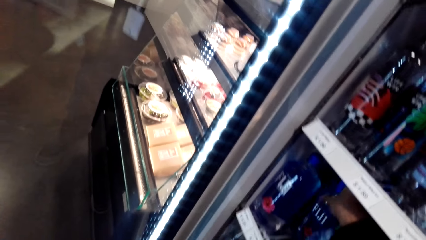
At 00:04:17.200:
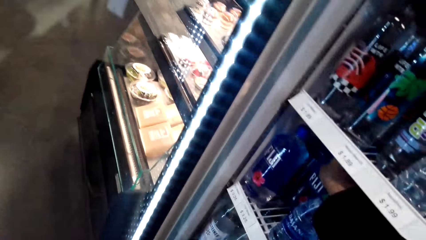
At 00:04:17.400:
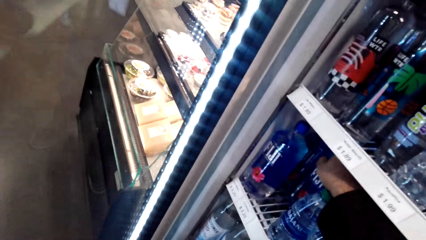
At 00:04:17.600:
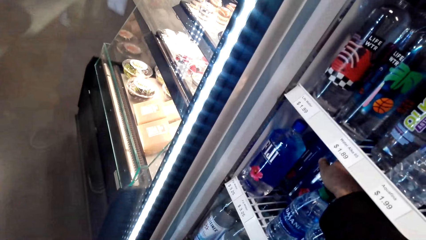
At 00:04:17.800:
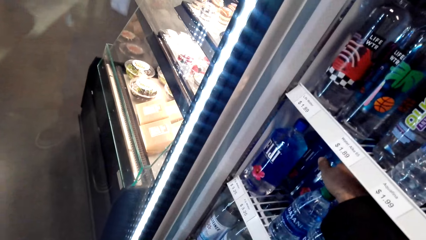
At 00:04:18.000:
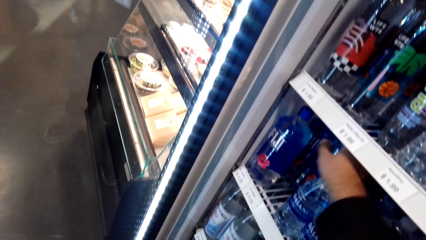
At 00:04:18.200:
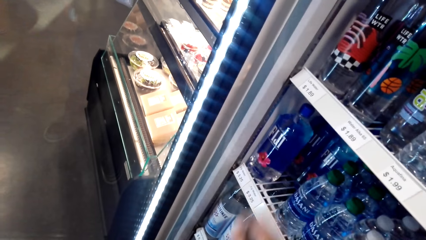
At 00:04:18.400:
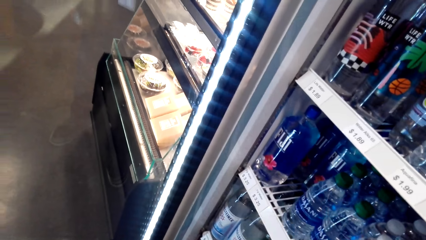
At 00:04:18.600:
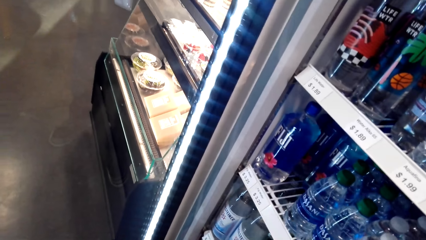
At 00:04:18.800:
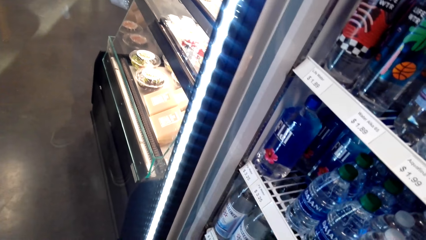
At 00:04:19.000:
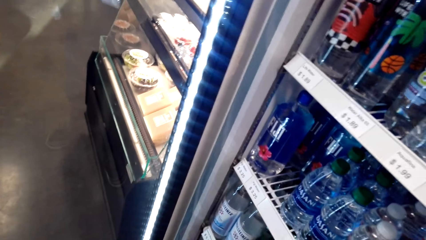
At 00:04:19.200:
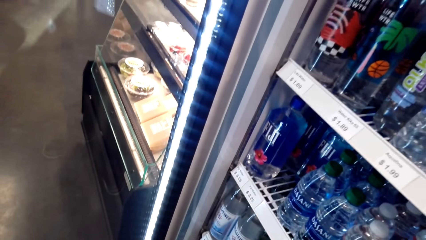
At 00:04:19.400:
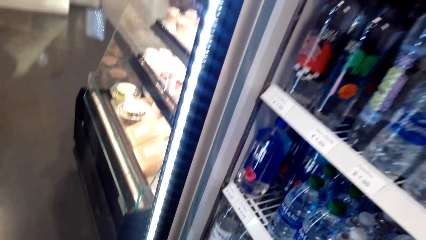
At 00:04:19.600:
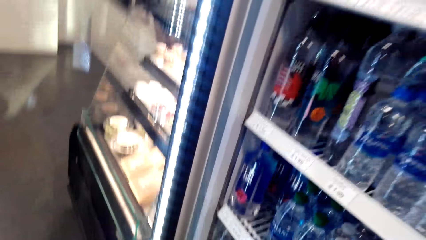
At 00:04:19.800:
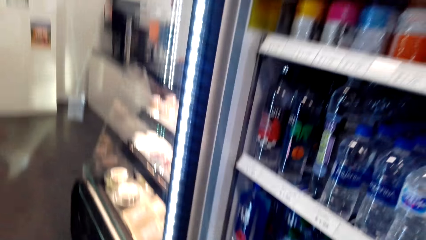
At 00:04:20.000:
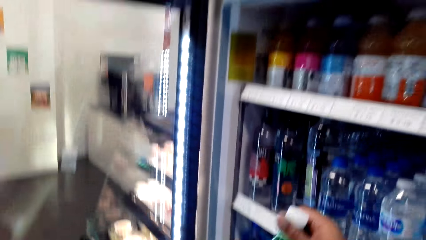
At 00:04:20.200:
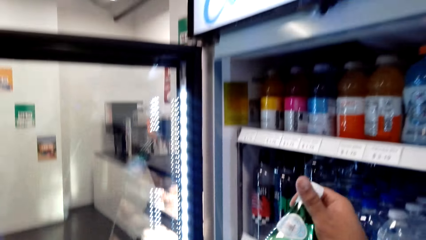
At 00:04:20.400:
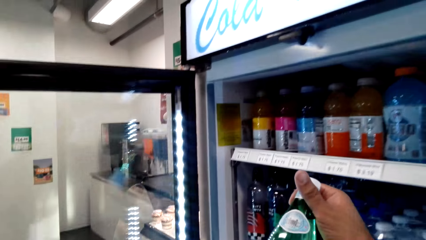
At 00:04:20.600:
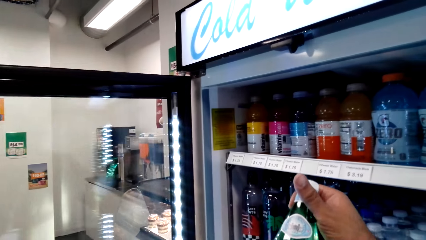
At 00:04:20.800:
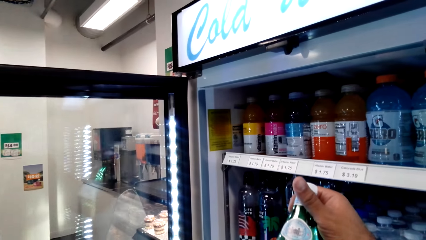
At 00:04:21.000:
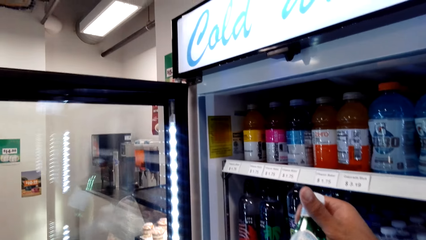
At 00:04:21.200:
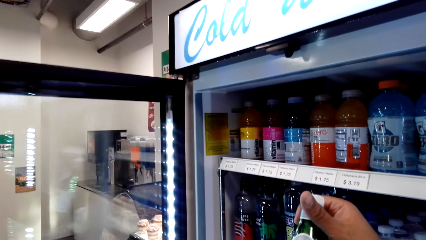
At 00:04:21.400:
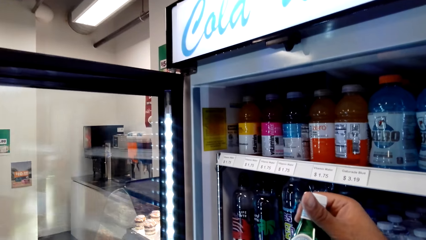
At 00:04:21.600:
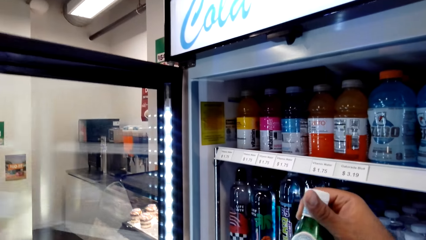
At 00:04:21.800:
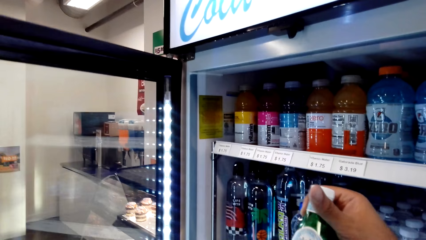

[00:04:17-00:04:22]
The camera wearer looks around. They look at a bottle of water and lift the bottle.

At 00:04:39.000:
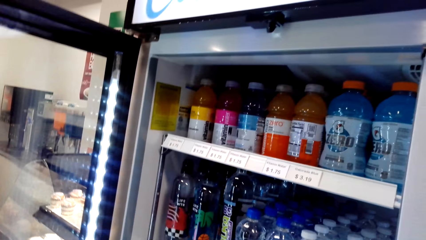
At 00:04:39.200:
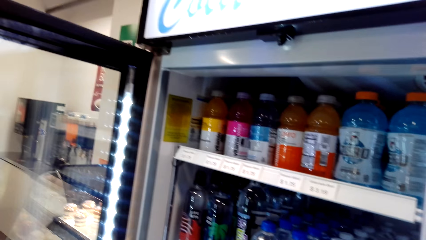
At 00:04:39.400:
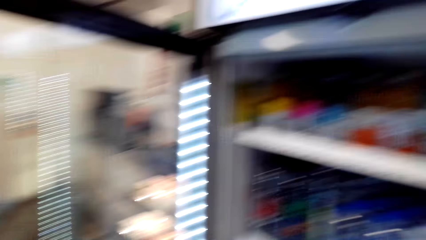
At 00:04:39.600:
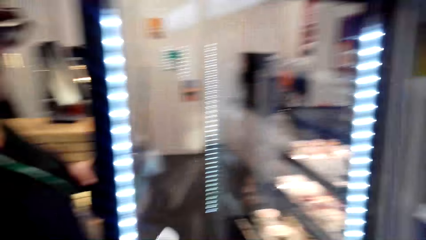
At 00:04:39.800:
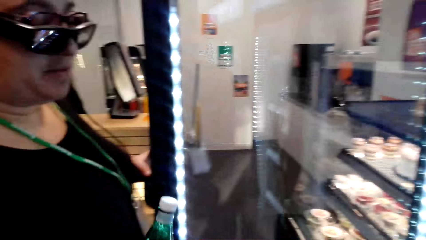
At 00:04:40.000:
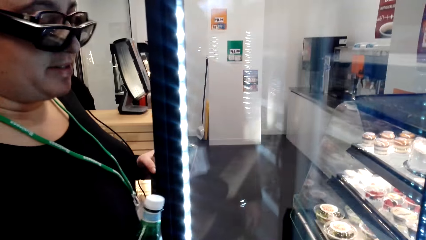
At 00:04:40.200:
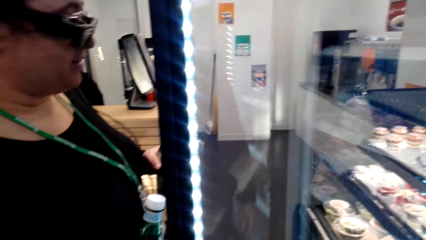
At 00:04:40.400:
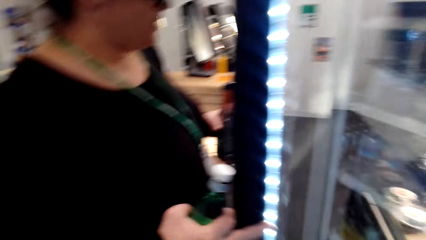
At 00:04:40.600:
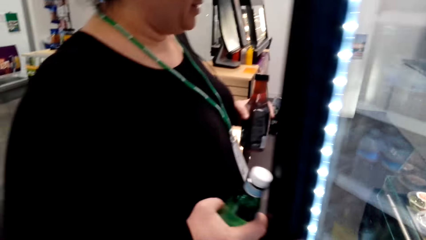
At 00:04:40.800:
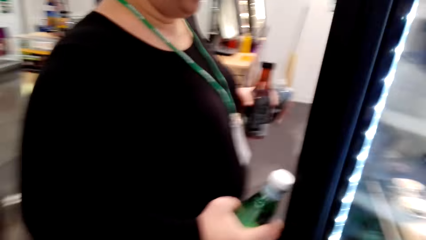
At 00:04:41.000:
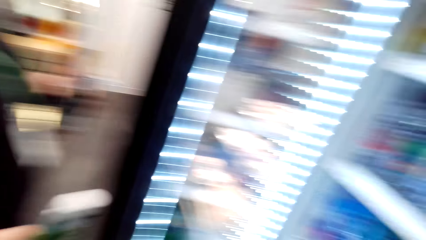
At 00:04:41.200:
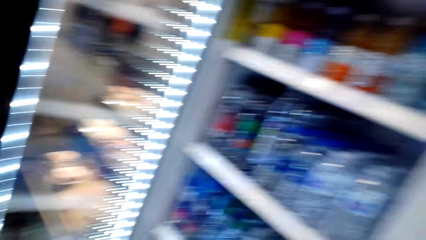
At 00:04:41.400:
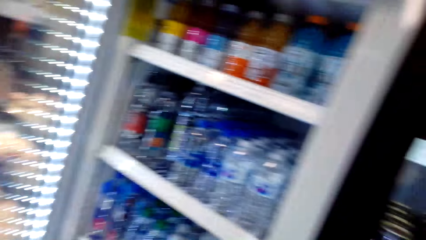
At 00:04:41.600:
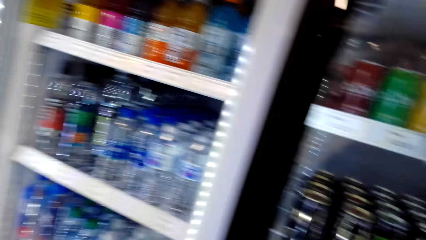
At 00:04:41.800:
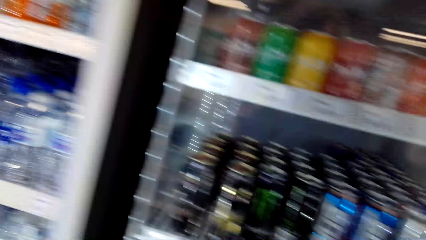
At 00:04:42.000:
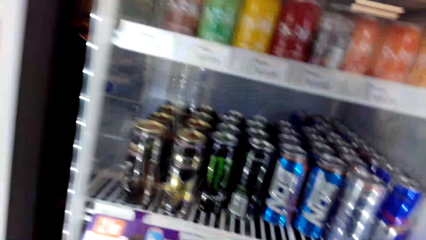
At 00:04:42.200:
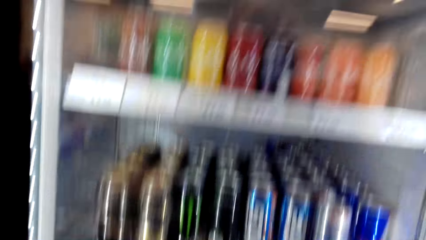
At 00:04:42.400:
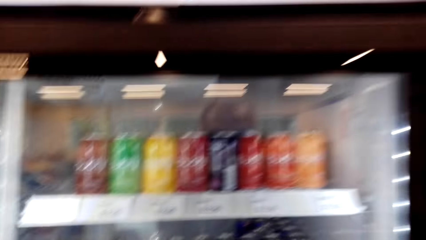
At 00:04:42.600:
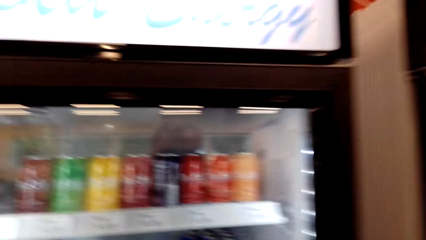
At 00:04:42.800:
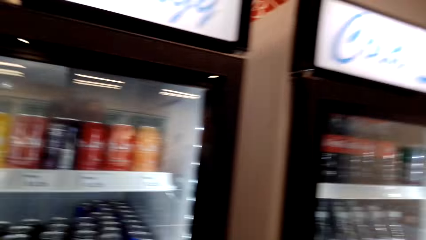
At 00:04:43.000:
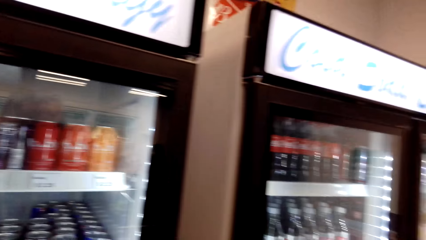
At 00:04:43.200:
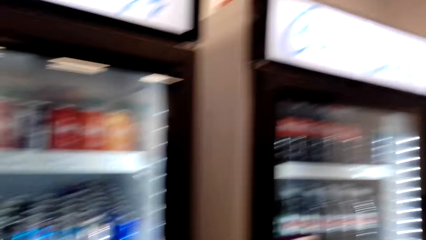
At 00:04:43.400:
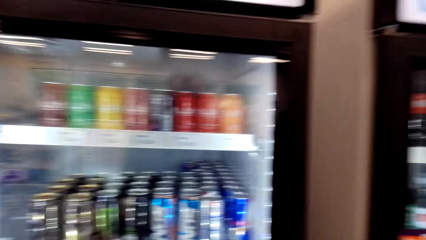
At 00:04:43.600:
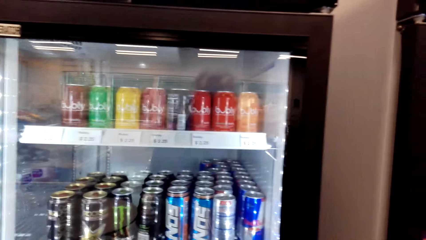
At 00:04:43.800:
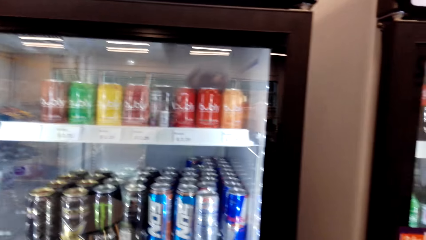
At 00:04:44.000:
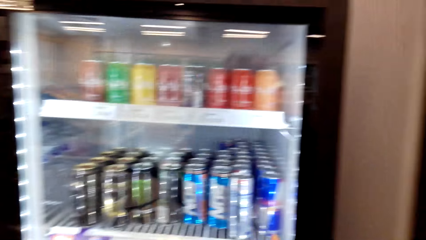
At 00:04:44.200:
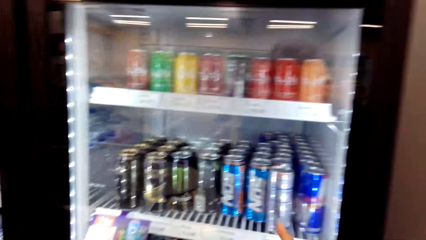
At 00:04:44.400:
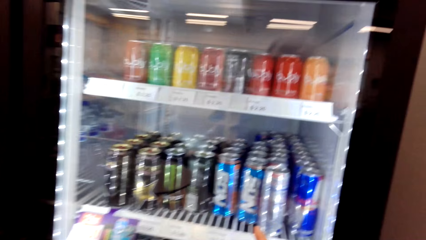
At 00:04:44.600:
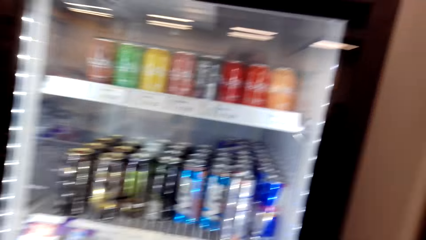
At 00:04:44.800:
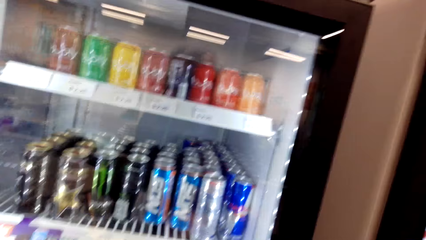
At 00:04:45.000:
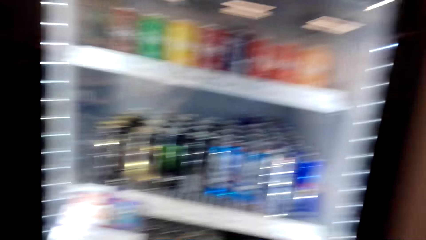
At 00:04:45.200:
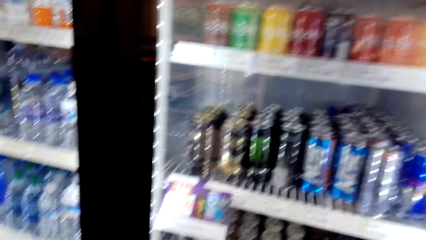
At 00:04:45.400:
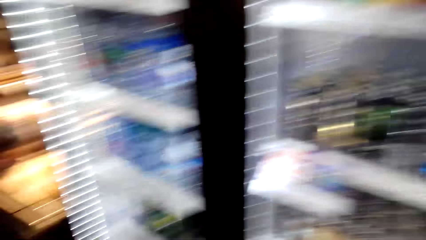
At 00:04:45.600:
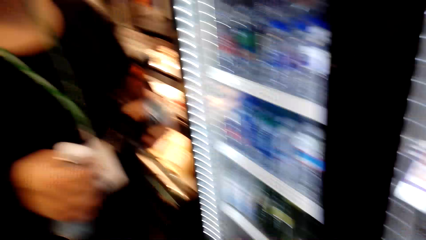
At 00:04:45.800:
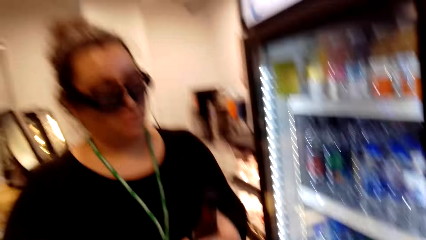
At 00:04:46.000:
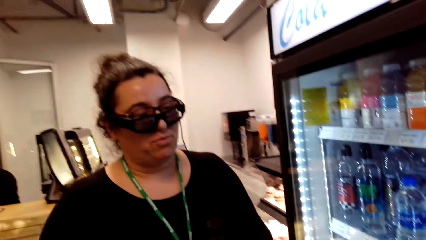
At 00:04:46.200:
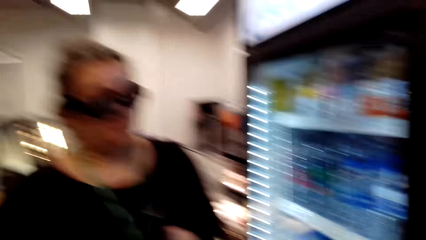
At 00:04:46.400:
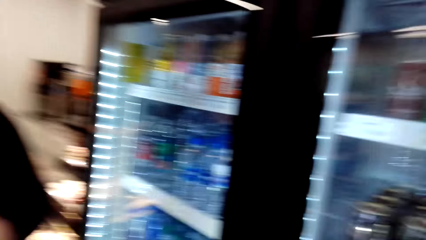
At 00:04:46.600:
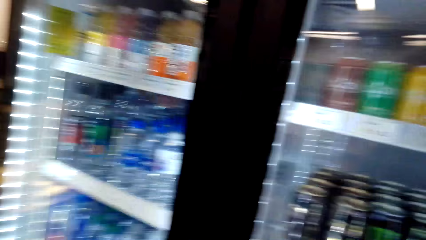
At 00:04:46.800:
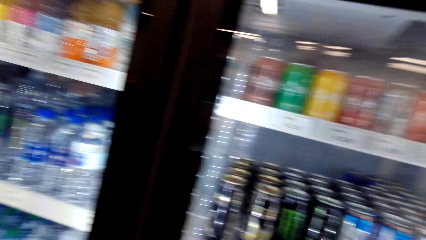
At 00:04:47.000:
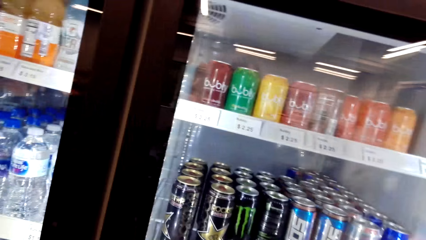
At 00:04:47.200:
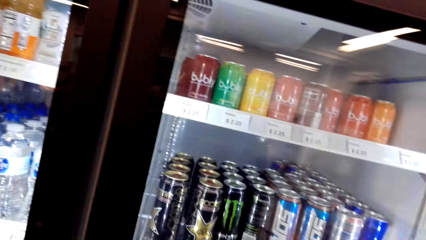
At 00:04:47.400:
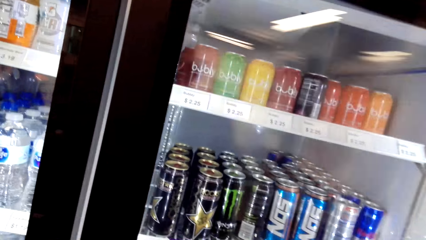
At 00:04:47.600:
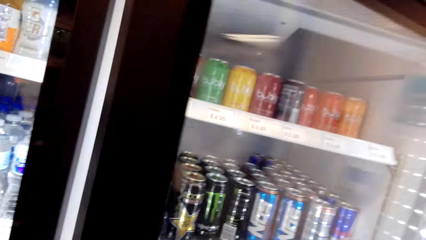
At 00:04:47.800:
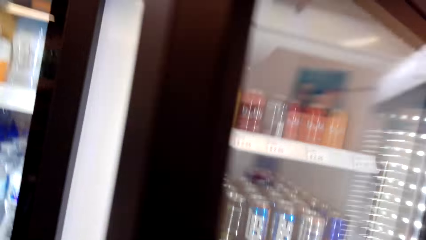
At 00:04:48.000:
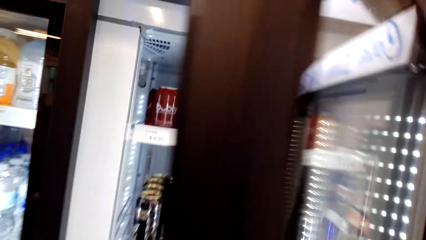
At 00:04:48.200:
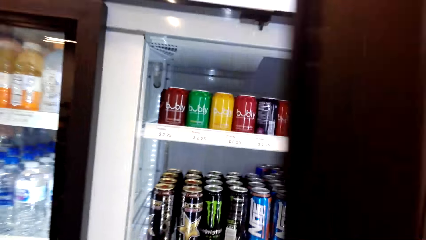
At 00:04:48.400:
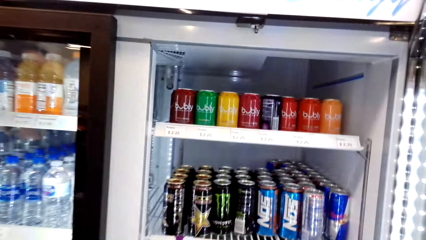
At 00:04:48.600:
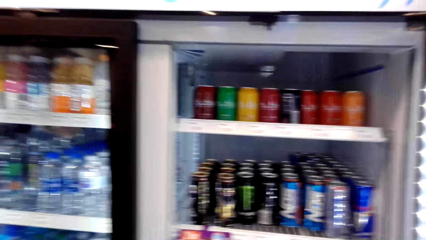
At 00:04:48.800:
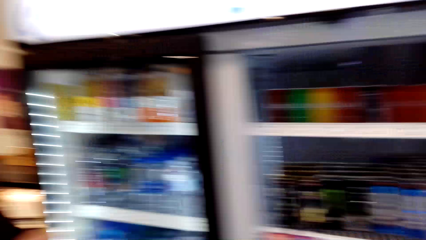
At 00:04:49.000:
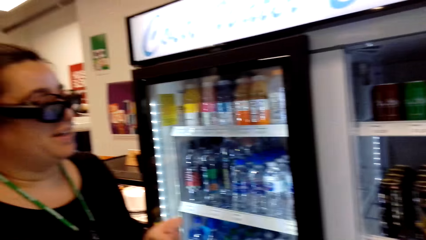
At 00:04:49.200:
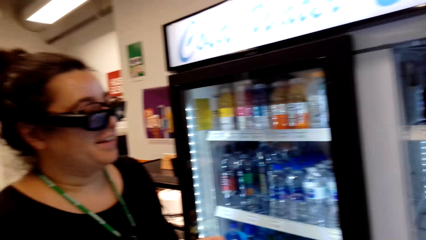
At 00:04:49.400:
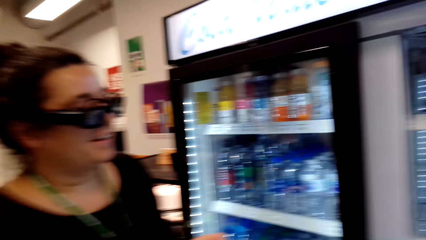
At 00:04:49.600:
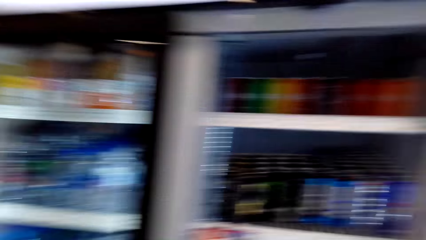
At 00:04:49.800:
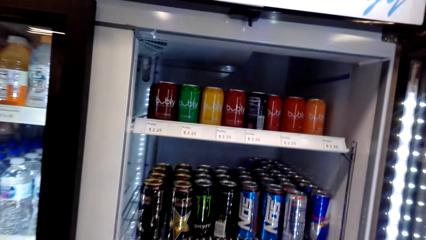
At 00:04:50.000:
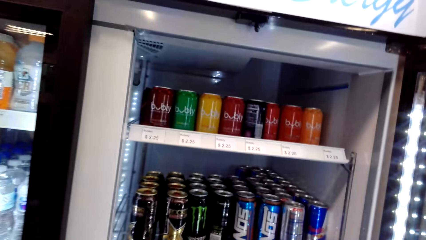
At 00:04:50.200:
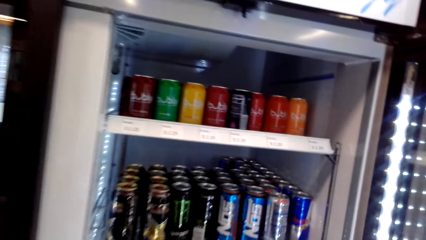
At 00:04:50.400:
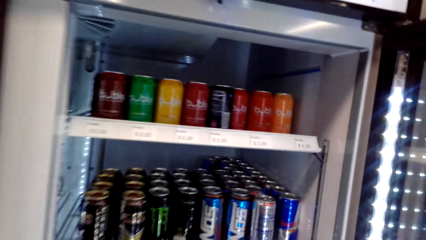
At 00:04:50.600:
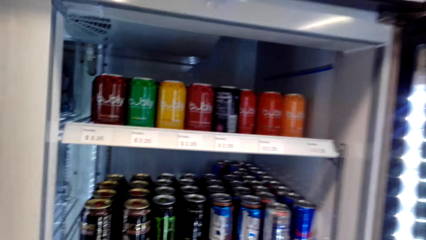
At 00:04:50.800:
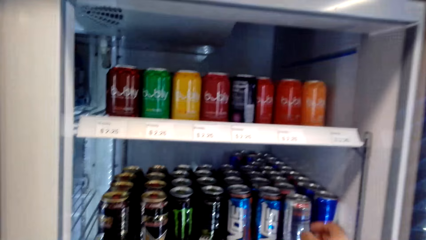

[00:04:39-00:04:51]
A woman moves the fridge door. A man sits at the counter. The woman closes the fridge. The camera wearer points in the fridge. They look around. The woman stands close to the camera wearer. The camera wearer looks at the woman. They open a fridge door. The woman stands close to the camera wearer. The camera wearer looks around.
